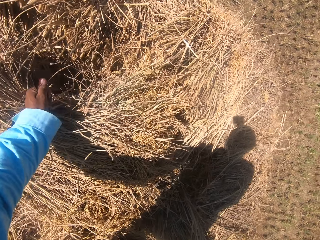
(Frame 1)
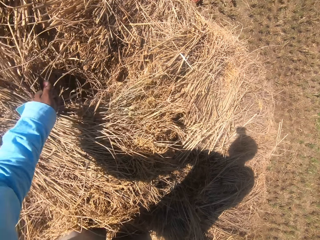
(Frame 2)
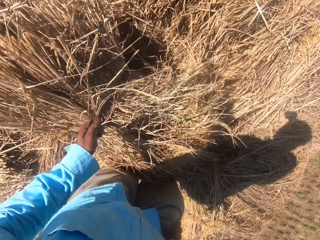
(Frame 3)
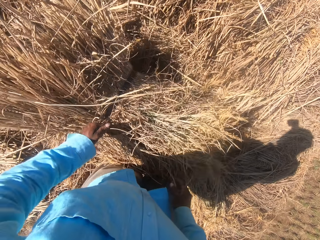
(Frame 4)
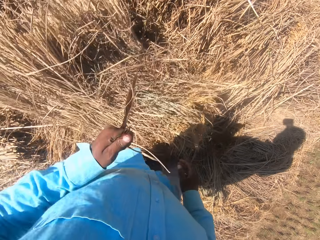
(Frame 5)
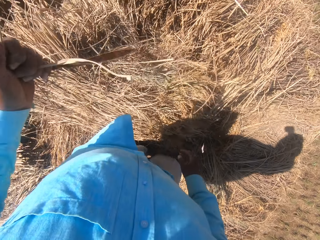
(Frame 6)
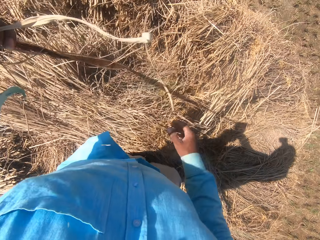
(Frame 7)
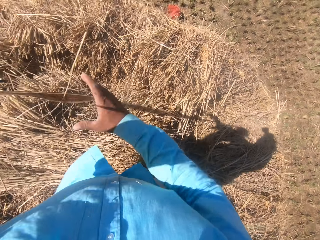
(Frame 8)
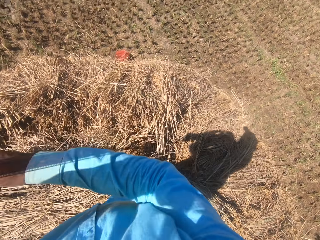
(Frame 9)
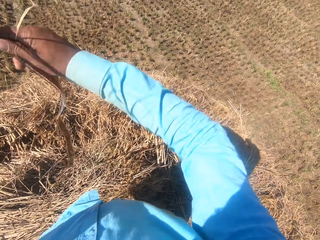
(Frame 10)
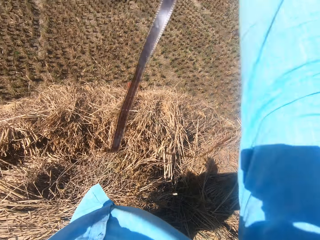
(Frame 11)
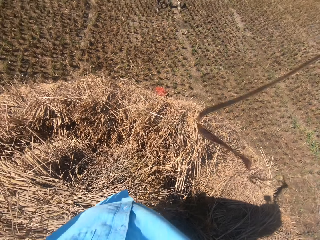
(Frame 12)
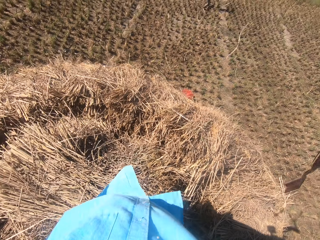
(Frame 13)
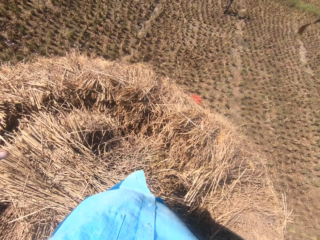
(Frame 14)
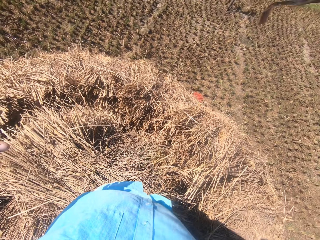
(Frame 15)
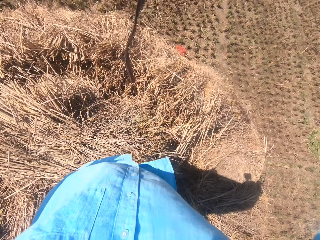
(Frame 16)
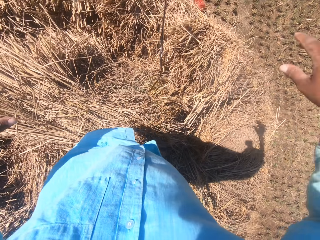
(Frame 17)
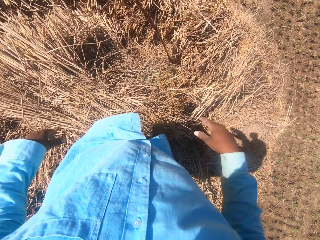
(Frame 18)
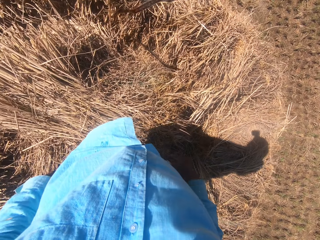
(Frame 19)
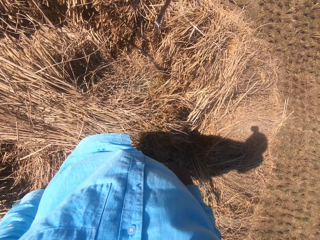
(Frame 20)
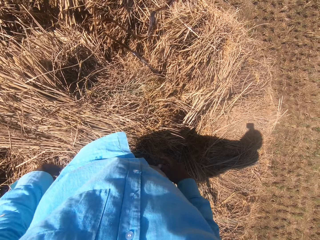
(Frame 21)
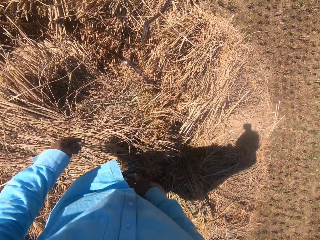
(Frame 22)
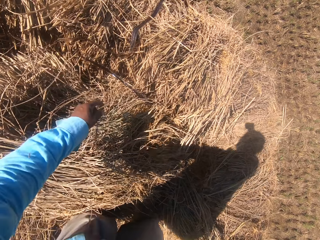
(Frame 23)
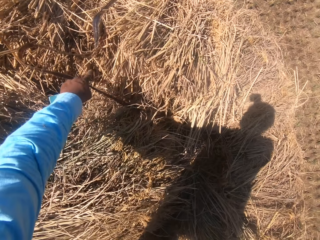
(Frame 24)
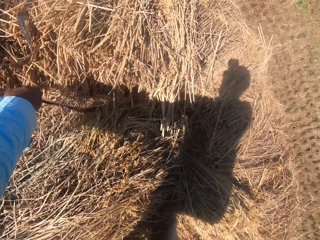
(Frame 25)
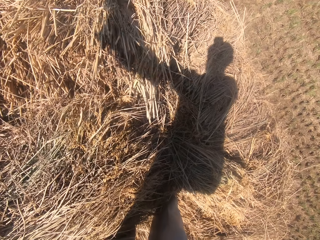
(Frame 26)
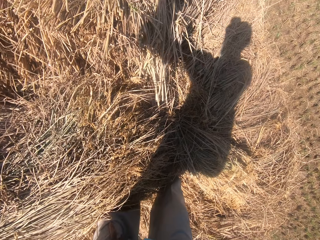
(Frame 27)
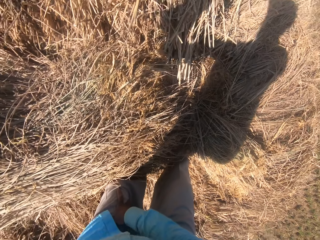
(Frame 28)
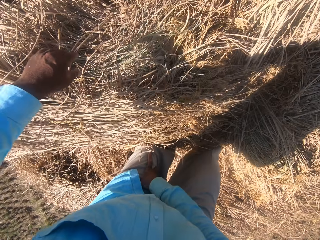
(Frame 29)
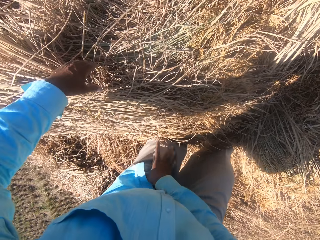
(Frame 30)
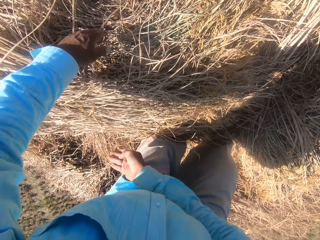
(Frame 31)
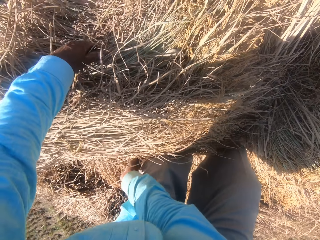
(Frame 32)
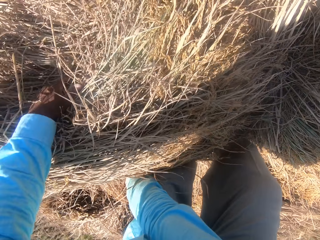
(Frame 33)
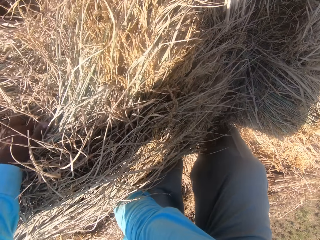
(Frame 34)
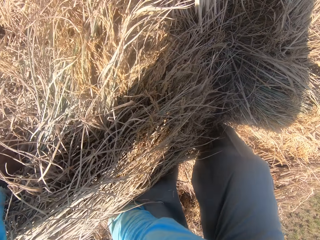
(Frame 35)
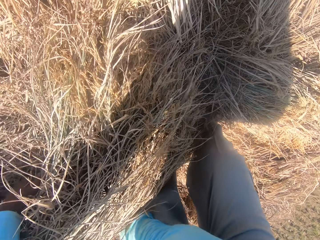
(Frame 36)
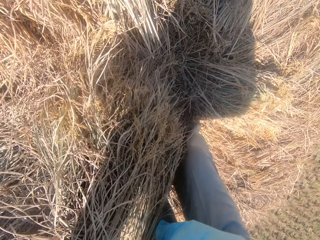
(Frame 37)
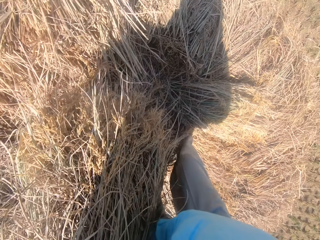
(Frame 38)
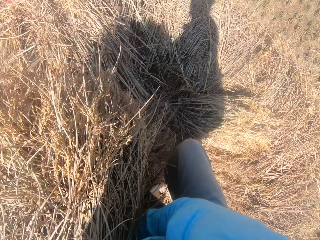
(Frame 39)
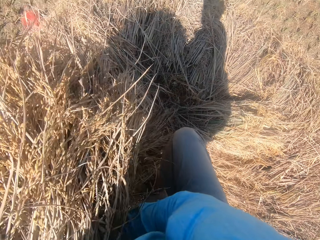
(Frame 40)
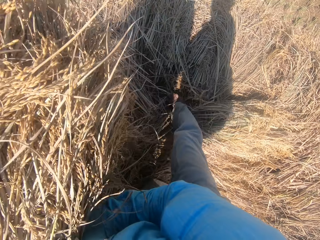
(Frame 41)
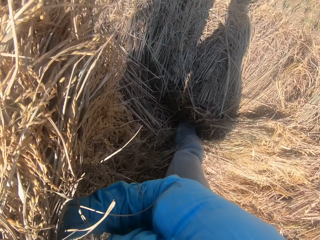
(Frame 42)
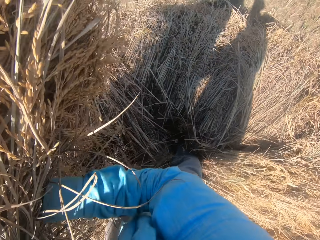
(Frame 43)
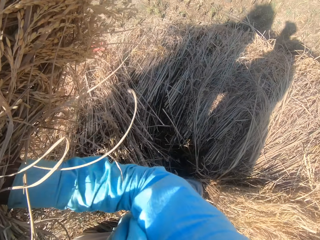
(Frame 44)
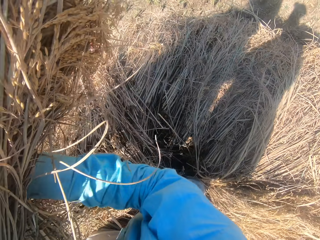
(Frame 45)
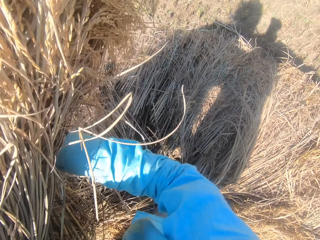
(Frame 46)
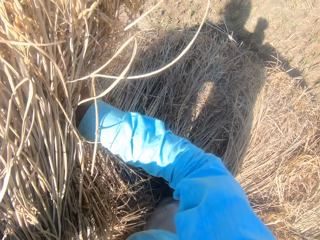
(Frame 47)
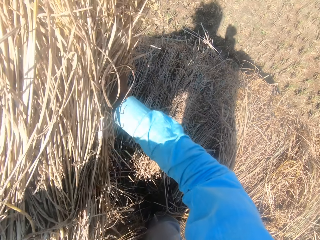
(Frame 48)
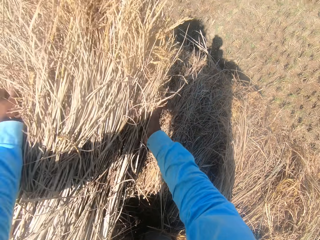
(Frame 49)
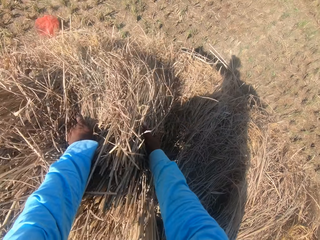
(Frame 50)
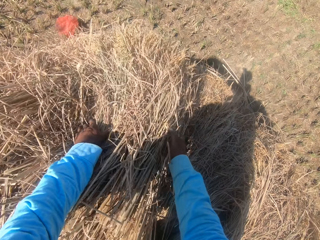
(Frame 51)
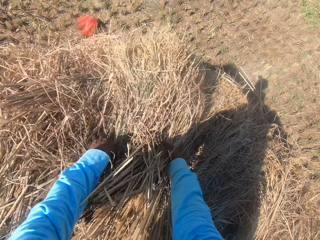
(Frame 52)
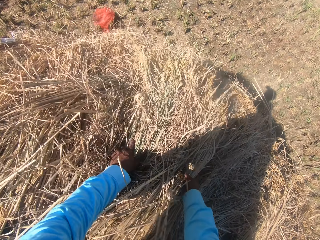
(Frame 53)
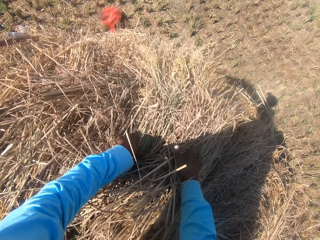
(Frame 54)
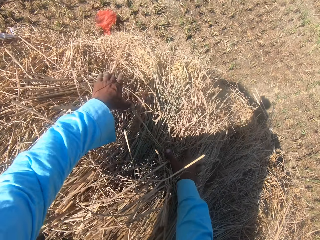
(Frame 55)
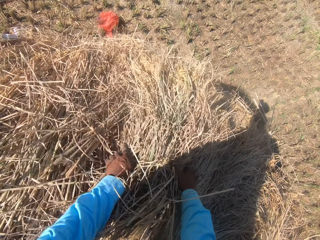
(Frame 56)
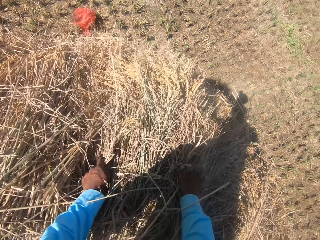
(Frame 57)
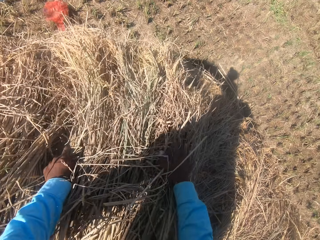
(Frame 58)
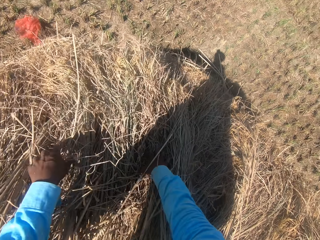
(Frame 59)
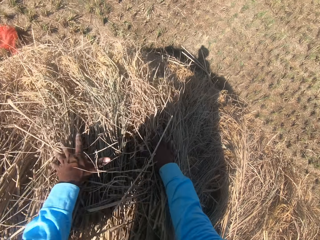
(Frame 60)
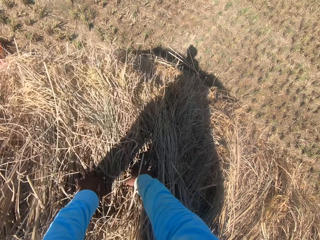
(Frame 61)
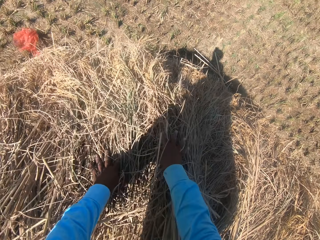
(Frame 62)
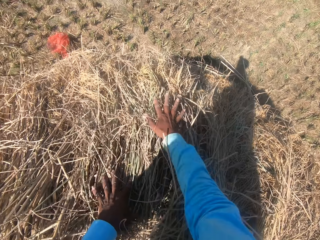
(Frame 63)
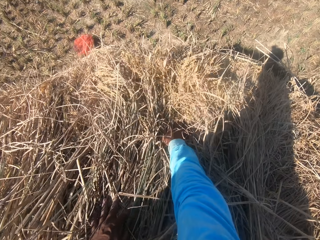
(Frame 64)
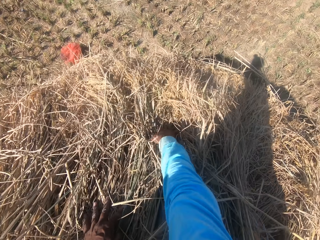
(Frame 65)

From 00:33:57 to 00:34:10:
The camera wearer touches the rope. He looses the rope on the straw grass with his left hand. He lifts the rope and passes the rope to the right hand. He moves the rope in his hands. He tosses the rope on the floor with his right hand. A man converses. The camera wearer picks up the rope. He throws the rope. He moves the rope on the floor with his left hand. He picks up the wheat. He moves the straw grass on the floor with his hands. He lifts the wheat, throws the wheat and moves the wheat.

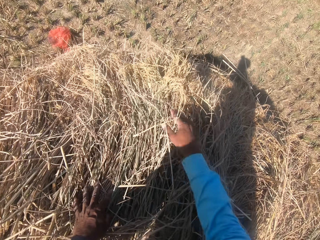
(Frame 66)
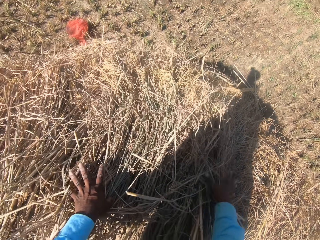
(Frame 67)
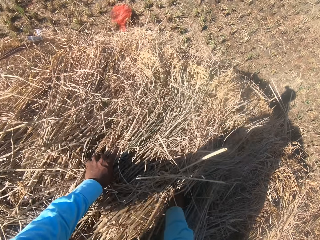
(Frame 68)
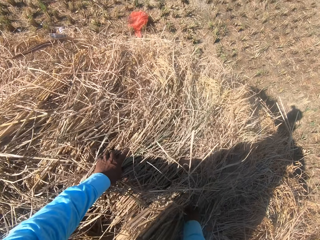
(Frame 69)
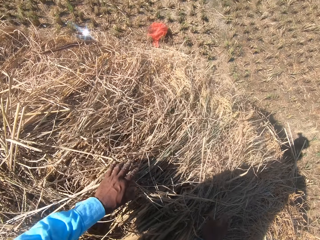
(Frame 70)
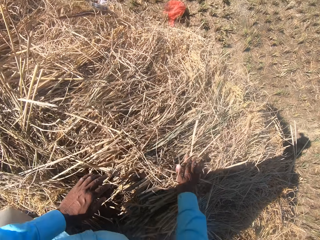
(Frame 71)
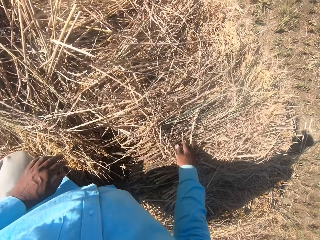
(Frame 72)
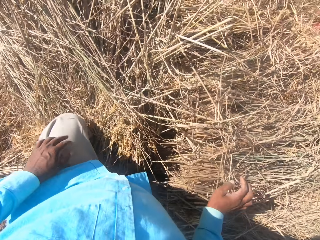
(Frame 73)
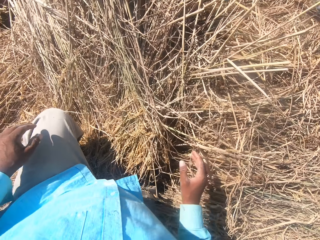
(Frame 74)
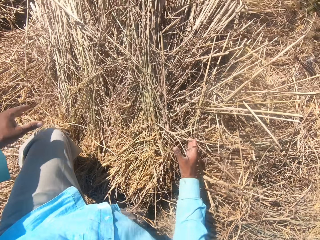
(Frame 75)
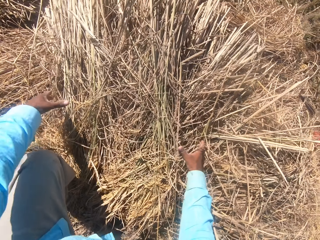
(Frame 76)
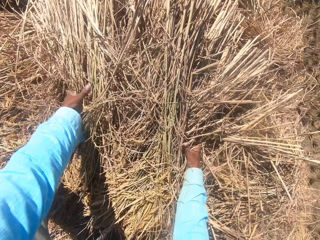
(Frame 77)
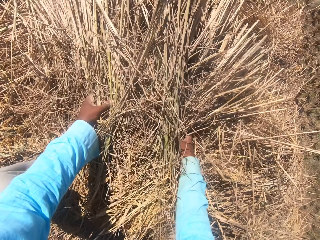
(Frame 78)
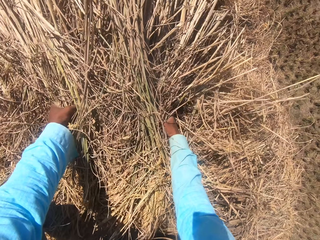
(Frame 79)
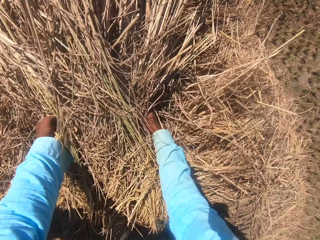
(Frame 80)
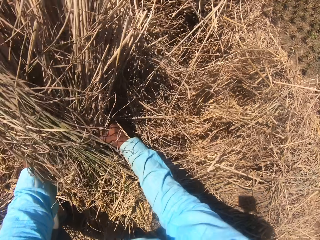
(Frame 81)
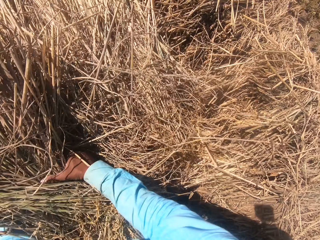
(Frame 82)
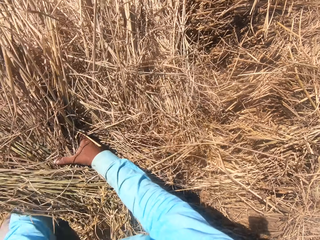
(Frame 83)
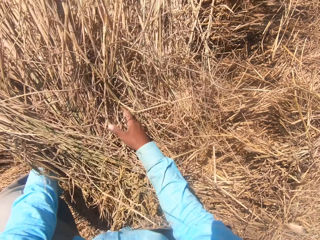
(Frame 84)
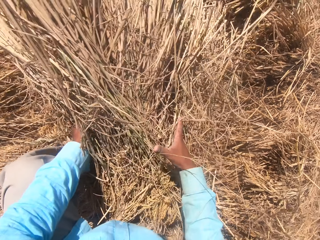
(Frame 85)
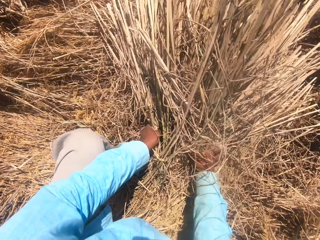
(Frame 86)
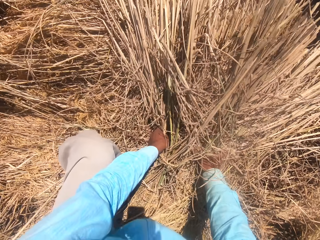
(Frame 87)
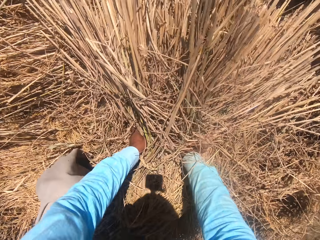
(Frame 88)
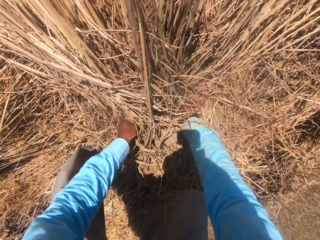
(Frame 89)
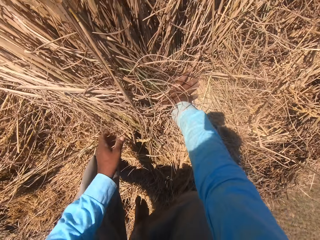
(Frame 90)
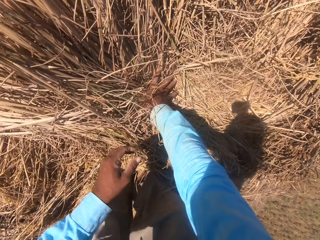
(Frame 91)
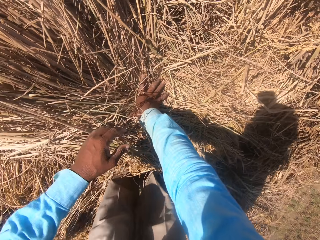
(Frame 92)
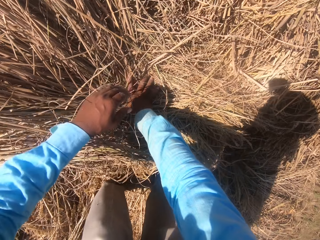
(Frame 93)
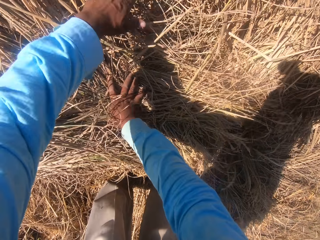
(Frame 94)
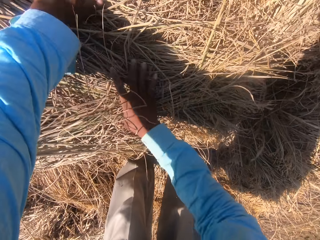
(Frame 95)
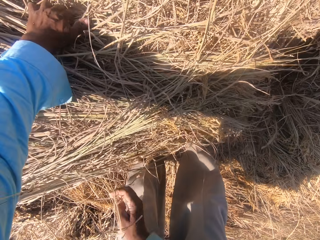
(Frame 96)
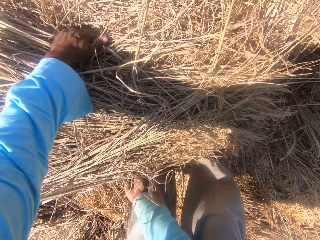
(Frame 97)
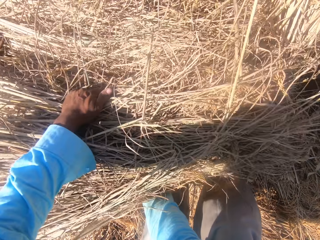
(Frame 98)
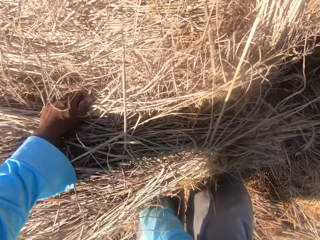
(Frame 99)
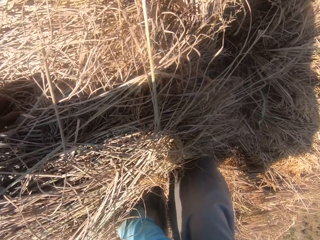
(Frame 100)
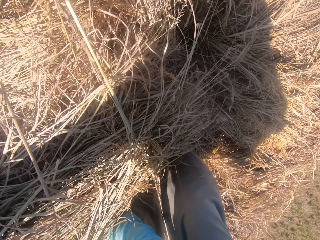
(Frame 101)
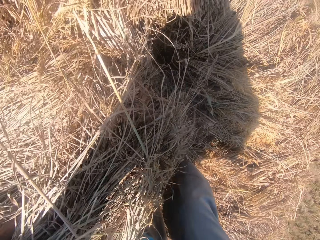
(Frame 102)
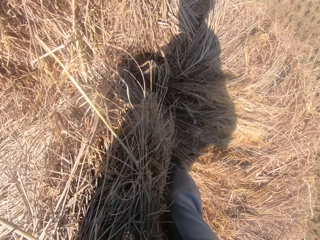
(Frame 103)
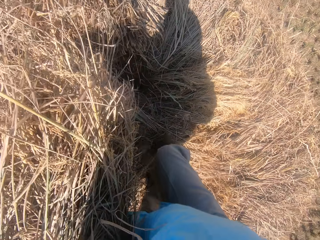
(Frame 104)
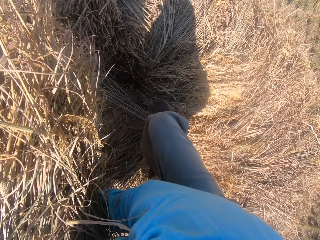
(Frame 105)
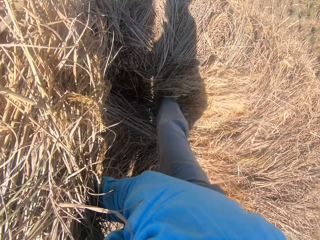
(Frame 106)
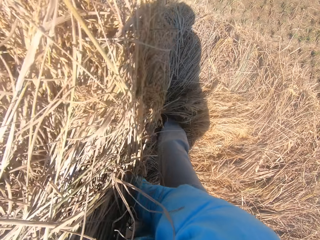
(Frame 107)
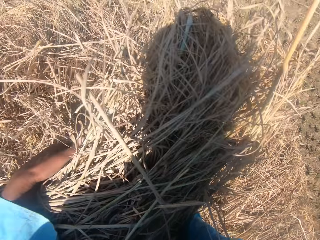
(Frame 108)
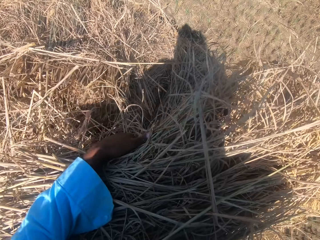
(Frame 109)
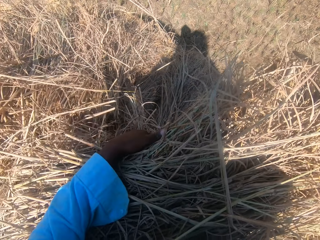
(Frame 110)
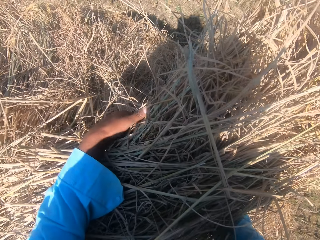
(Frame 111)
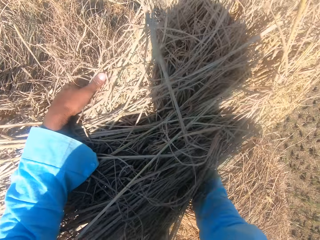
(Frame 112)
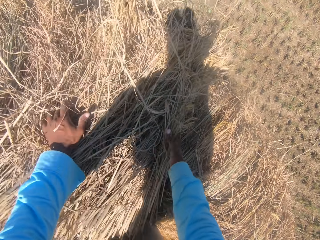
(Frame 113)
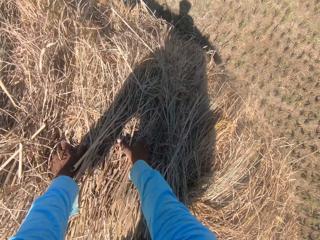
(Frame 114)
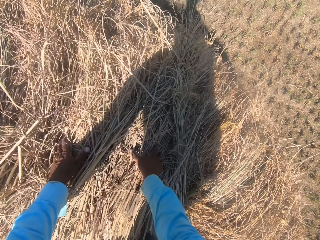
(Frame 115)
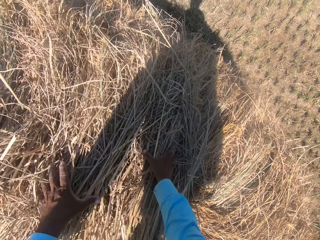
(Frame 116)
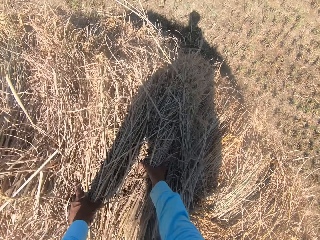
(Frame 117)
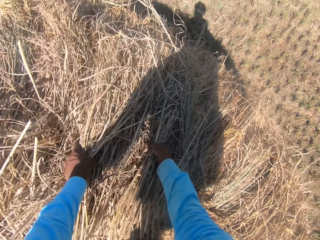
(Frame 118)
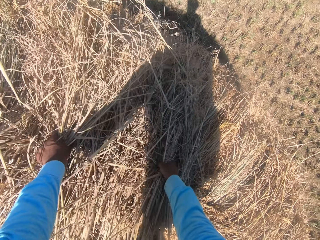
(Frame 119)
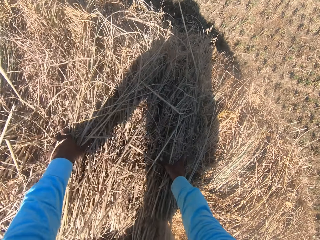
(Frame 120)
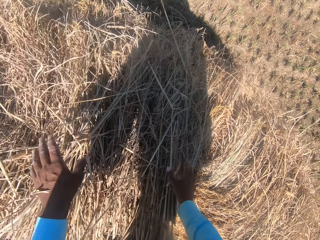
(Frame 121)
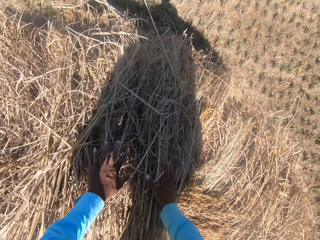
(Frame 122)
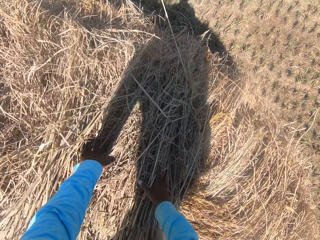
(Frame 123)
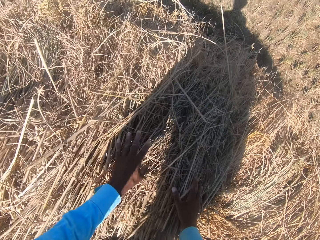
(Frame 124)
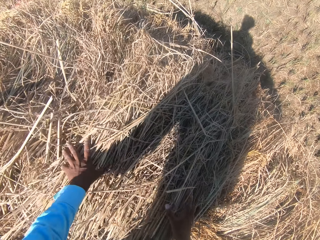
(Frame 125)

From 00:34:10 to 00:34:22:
The camera wearer touches the wheat. They pick up the wheat. They move the leg. They throw the wheat. They move the wheat.
